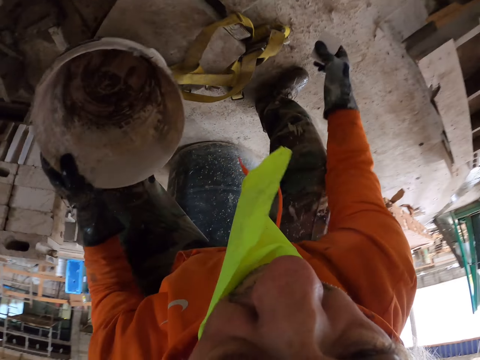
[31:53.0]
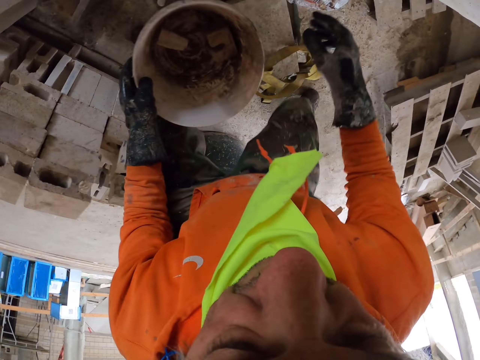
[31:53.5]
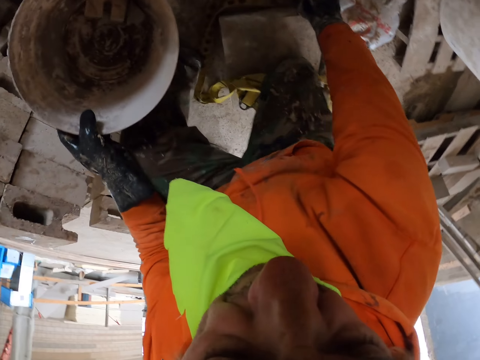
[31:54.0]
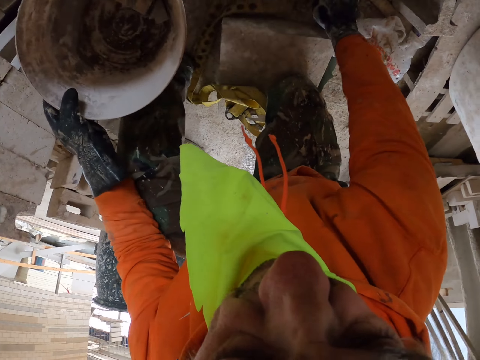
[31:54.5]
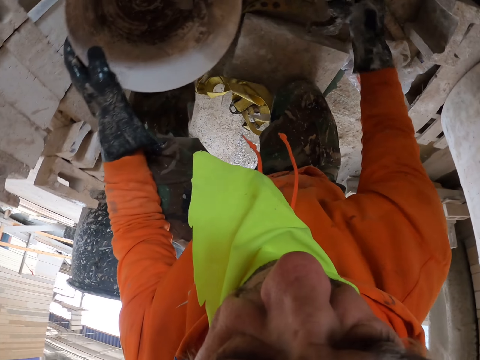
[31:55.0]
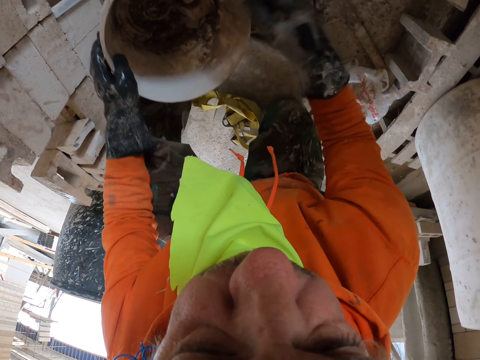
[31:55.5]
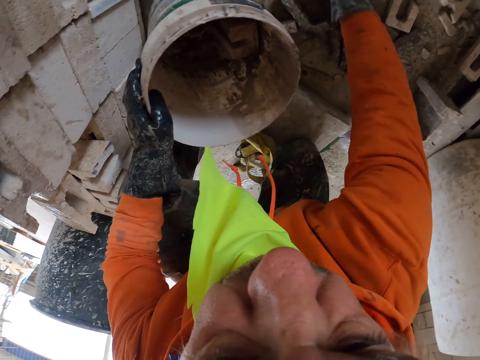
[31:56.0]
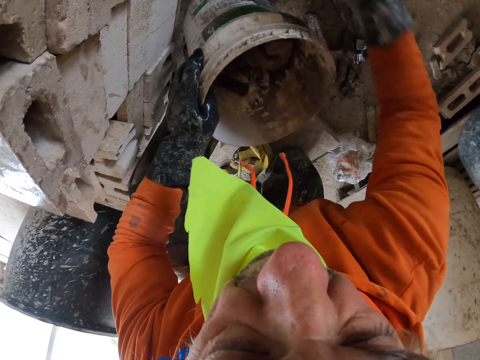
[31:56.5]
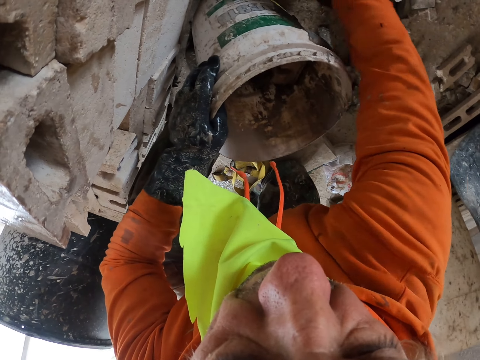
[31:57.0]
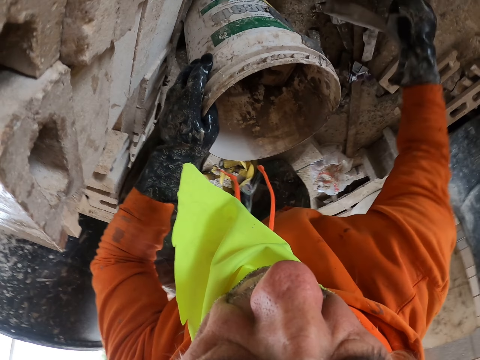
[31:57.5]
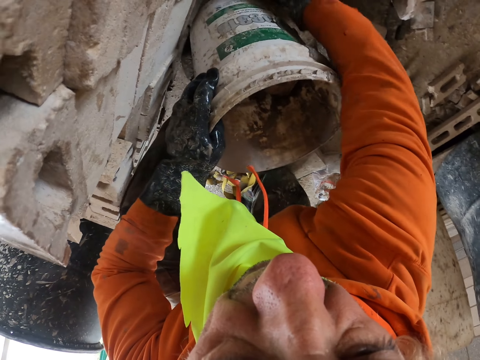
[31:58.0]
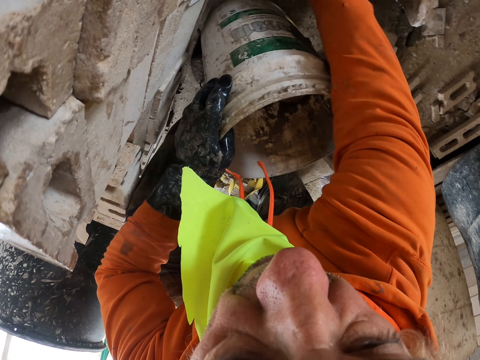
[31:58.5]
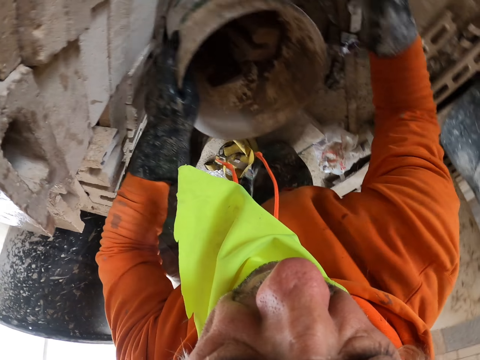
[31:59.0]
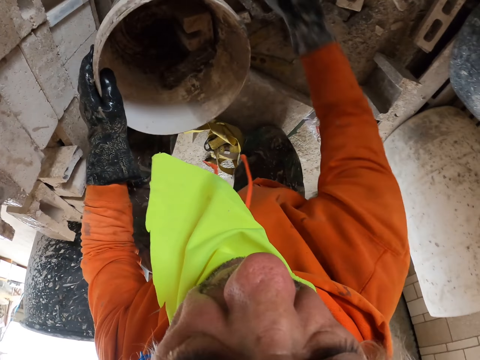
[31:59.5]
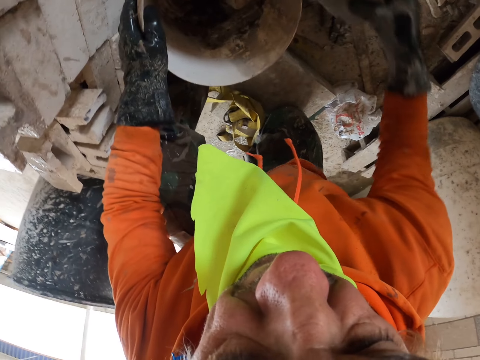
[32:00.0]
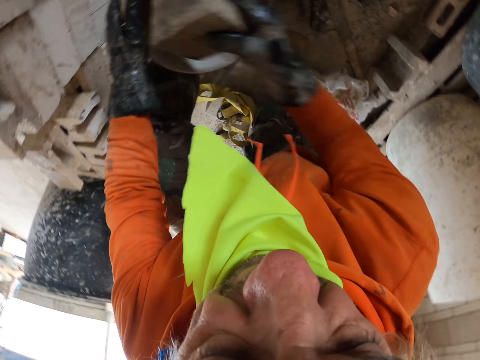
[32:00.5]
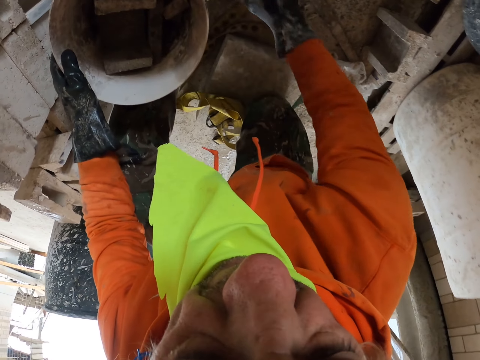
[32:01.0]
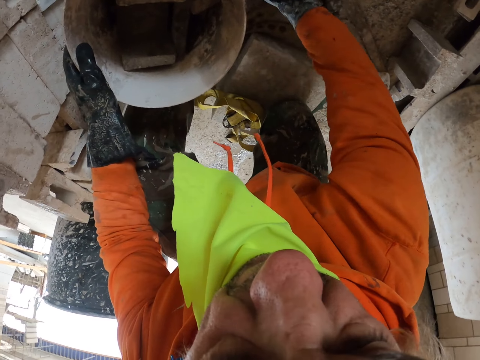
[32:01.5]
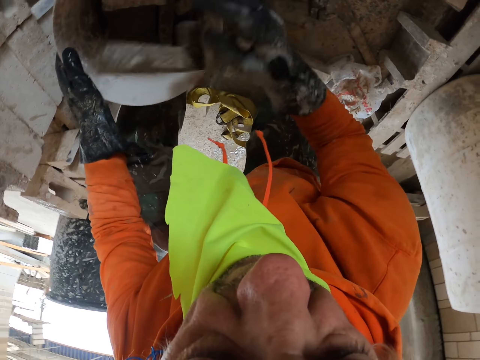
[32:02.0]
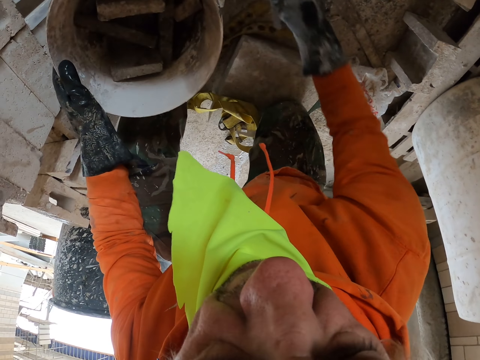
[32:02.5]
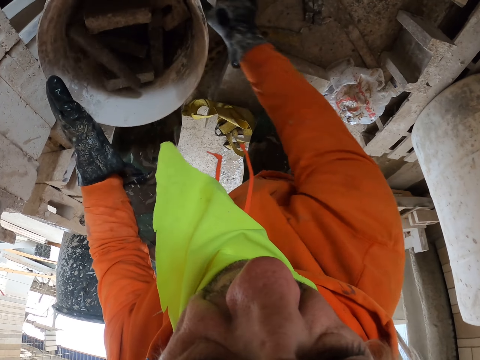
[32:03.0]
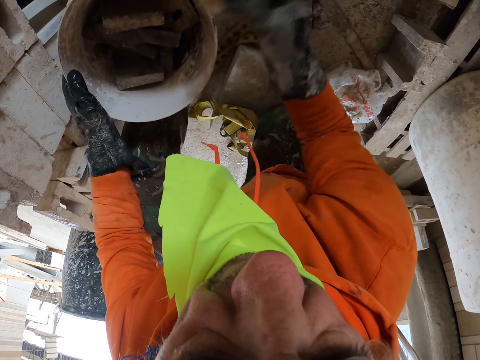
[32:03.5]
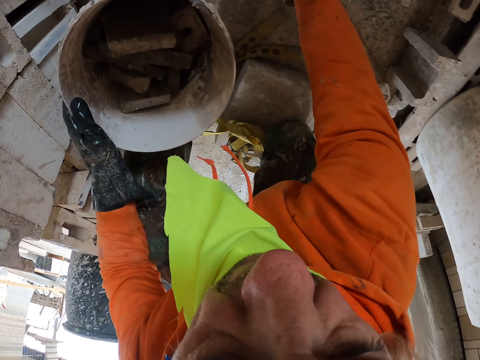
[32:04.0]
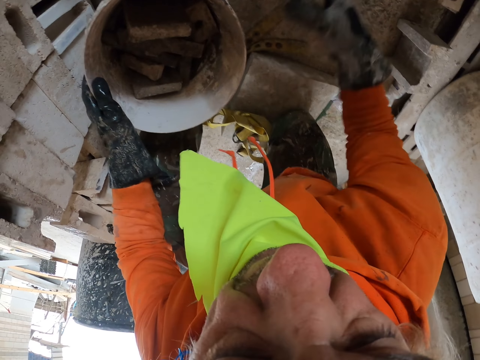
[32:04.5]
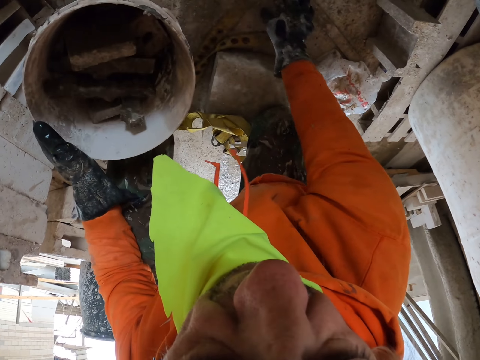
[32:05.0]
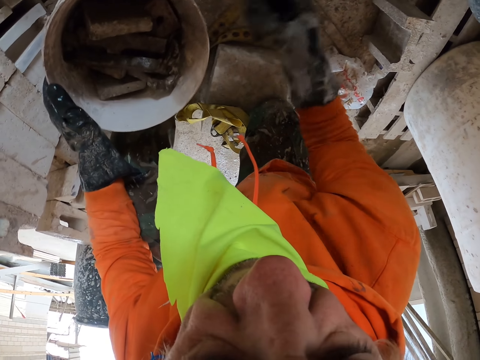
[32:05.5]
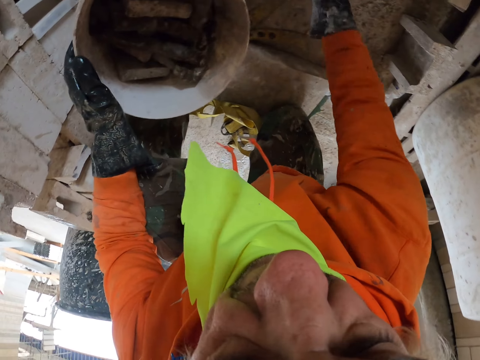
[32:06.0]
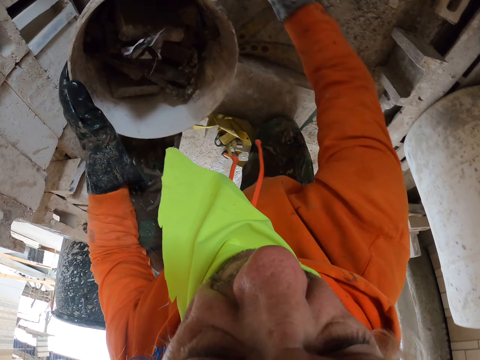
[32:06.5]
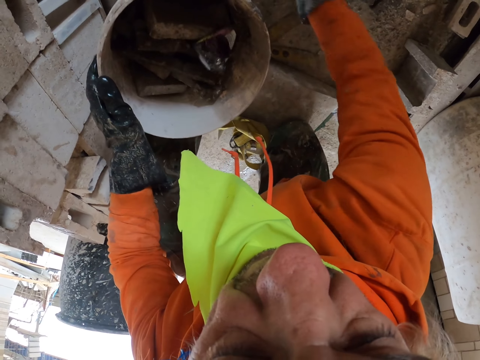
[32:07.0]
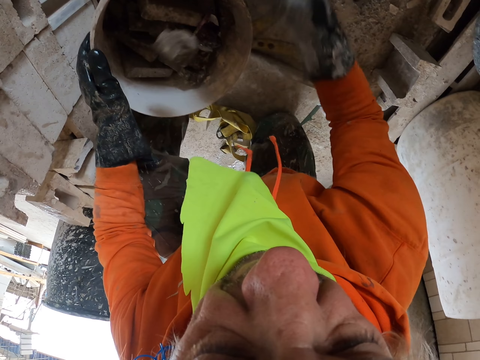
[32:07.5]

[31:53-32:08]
The camera wearer picks up a brick. They put the bricks on the bucket. They pick up a brick. They put the bricks on the bucket. They put pieces of bricks on the bucket.

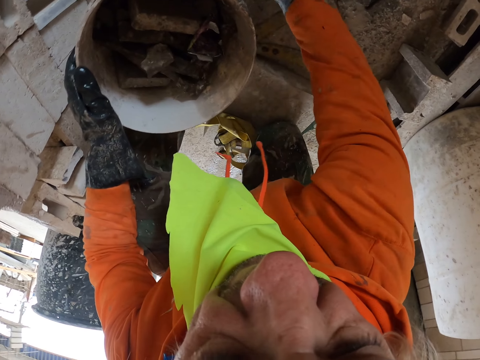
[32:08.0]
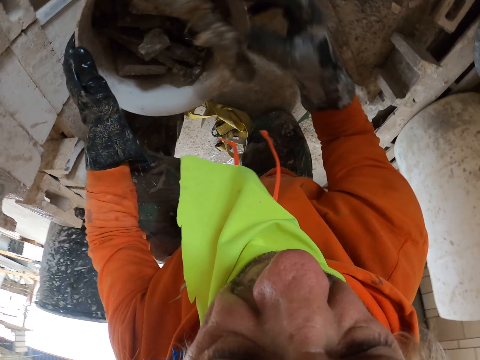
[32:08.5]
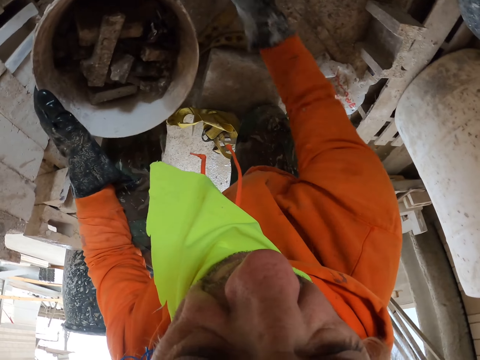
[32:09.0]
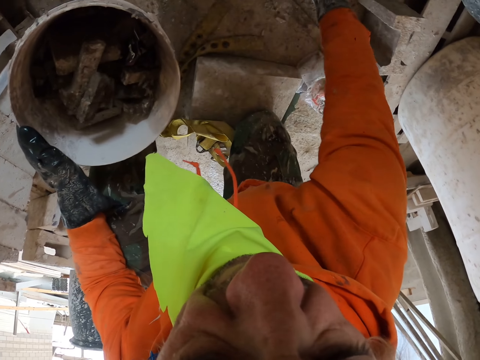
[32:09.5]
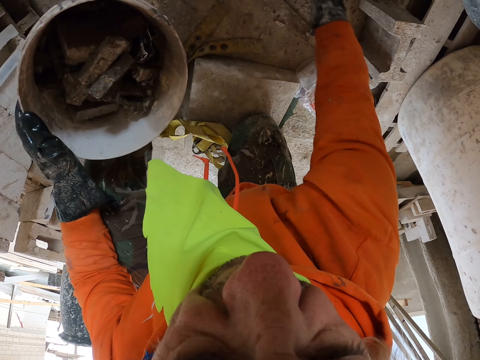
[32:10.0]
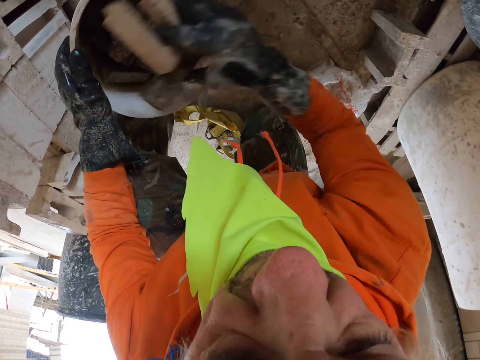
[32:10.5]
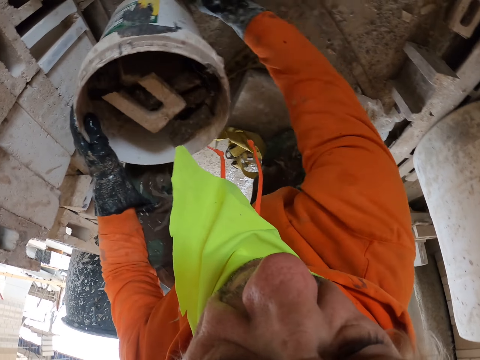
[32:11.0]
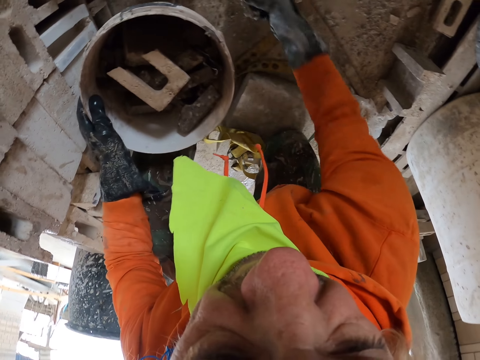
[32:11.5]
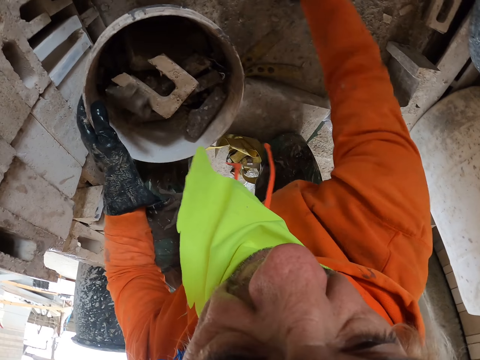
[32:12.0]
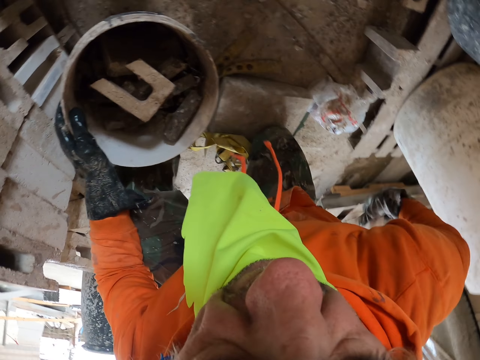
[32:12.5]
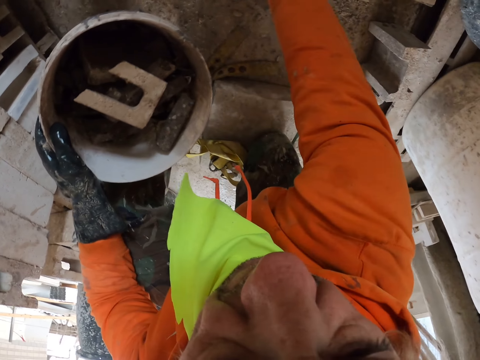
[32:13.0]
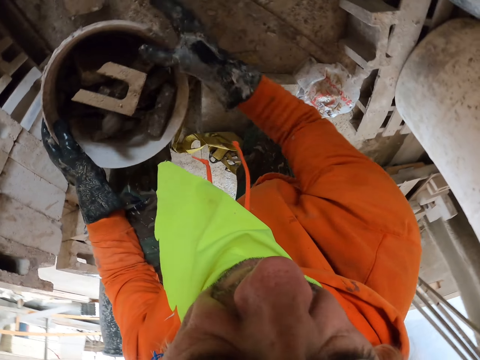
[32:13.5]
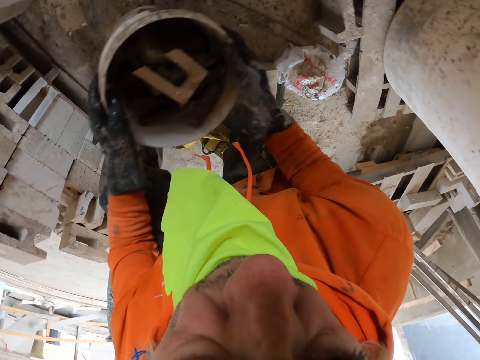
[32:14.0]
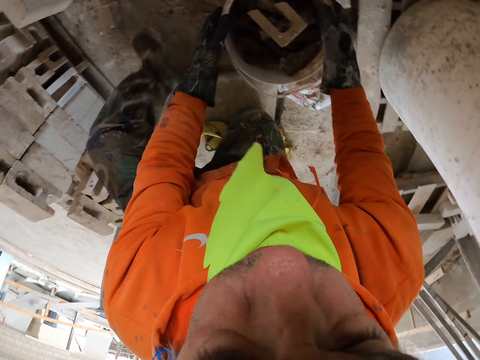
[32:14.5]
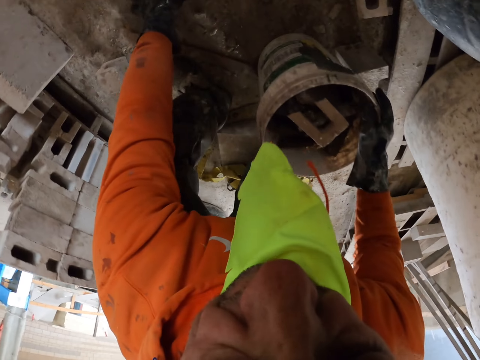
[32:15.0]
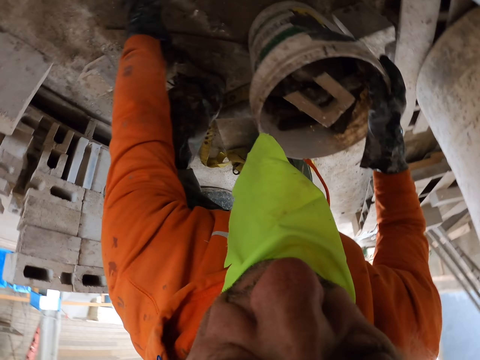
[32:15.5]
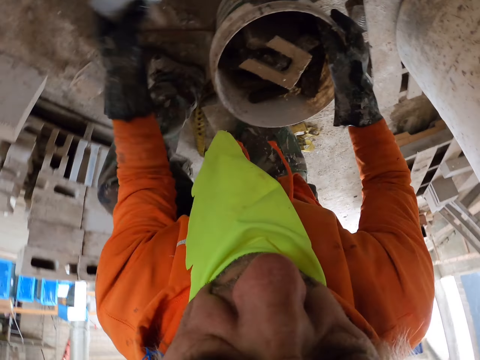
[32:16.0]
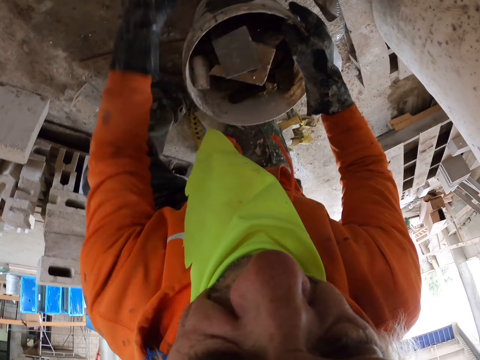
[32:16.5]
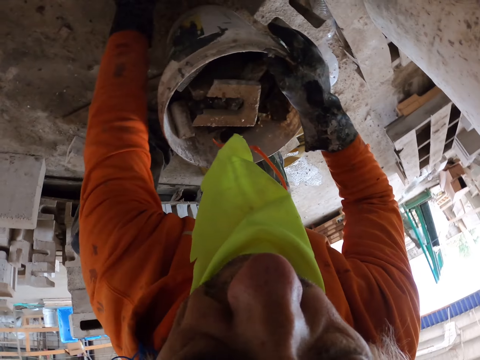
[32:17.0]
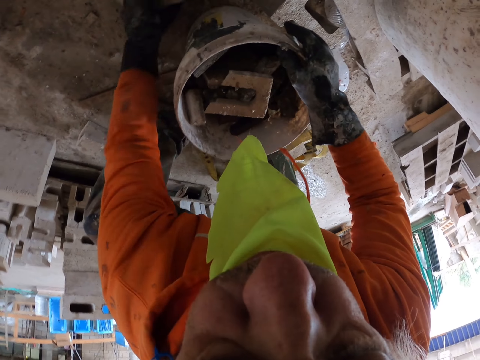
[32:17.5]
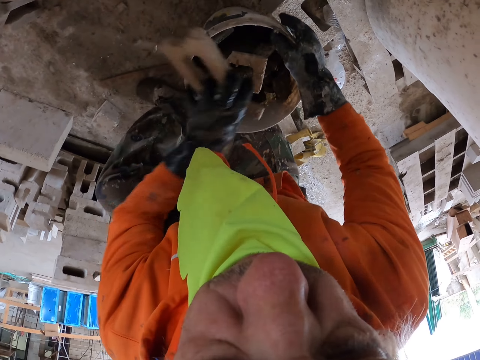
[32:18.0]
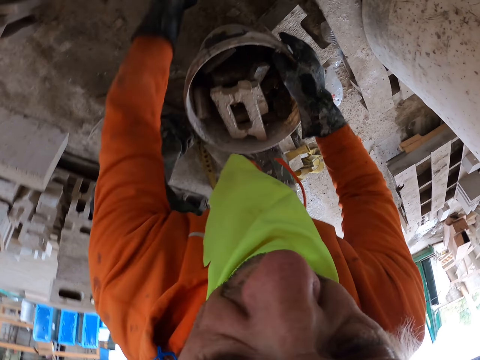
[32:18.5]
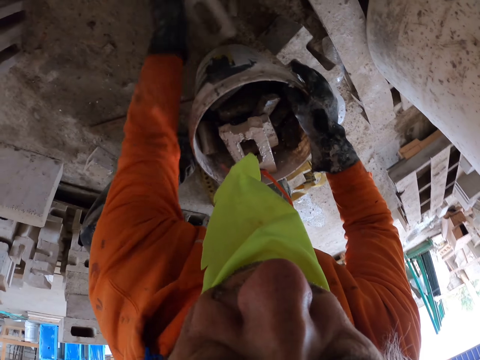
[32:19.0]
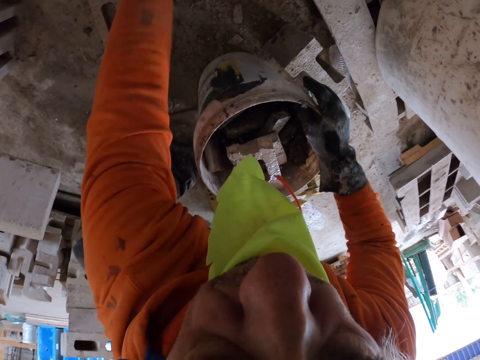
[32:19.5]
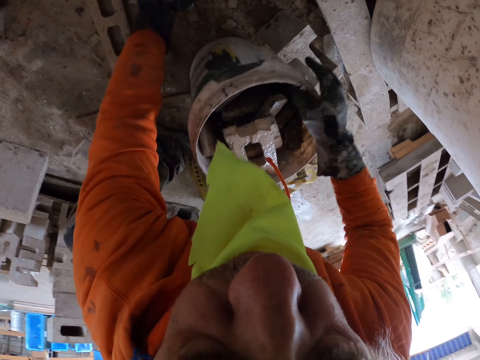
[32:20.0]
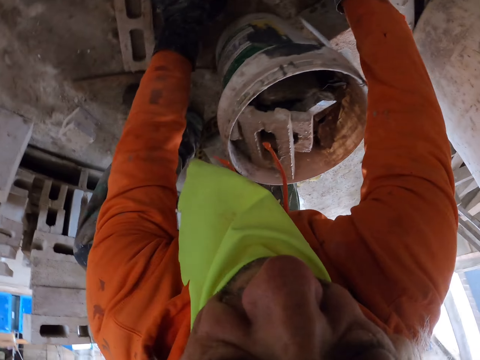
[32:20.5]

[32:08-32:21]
The camera wearer throws a brick aside. They put the bricks on the bucket. They move the bucket. They put the bricks on the bucket.
